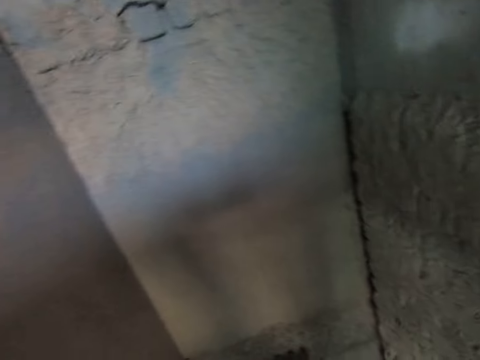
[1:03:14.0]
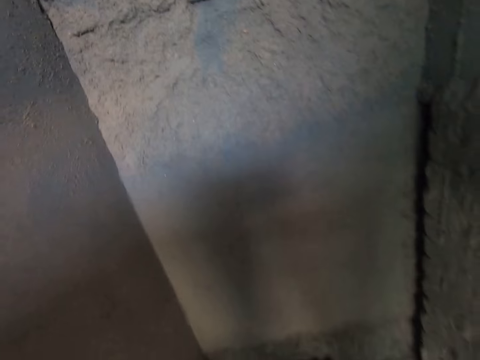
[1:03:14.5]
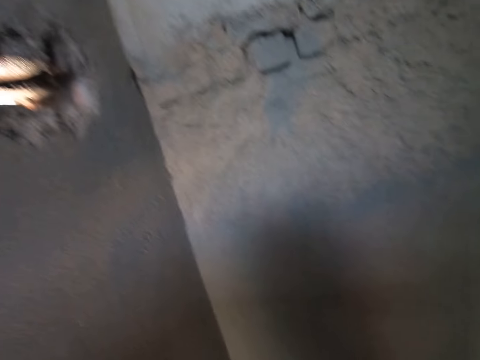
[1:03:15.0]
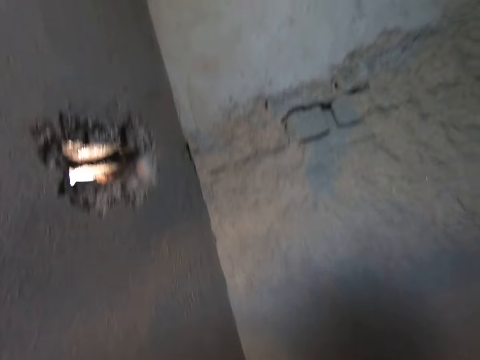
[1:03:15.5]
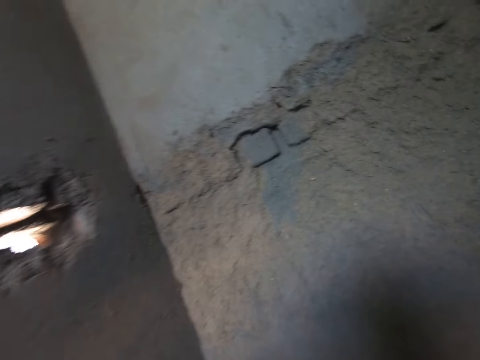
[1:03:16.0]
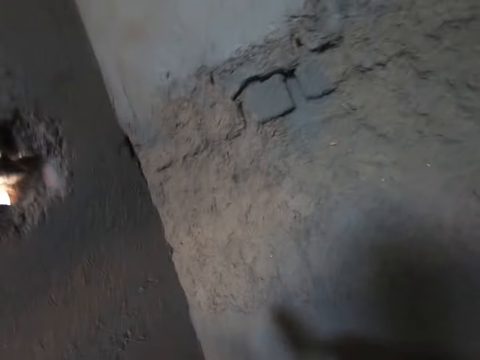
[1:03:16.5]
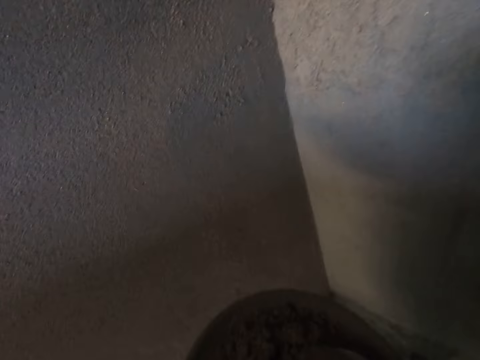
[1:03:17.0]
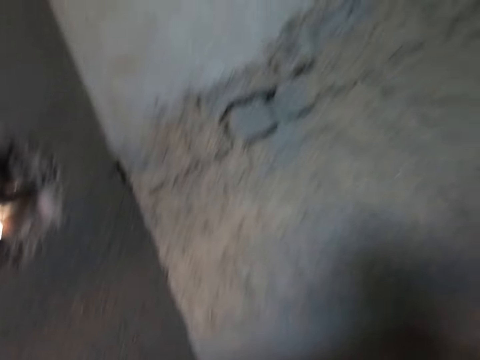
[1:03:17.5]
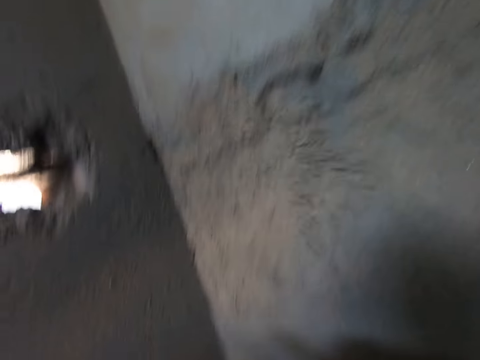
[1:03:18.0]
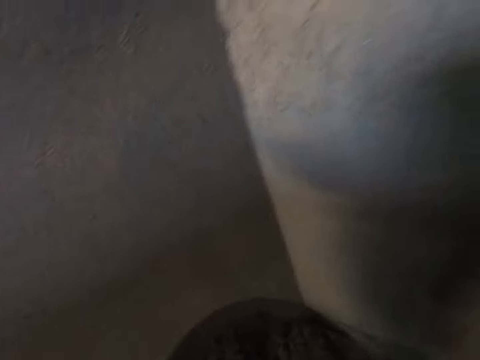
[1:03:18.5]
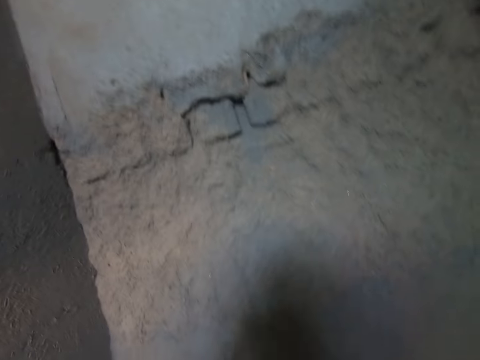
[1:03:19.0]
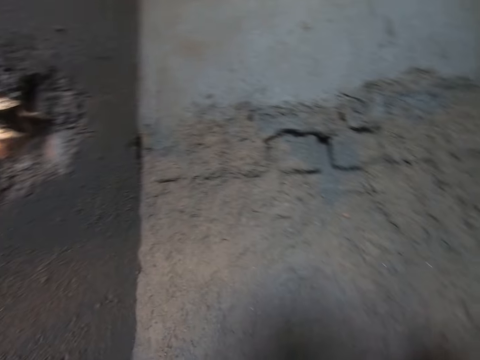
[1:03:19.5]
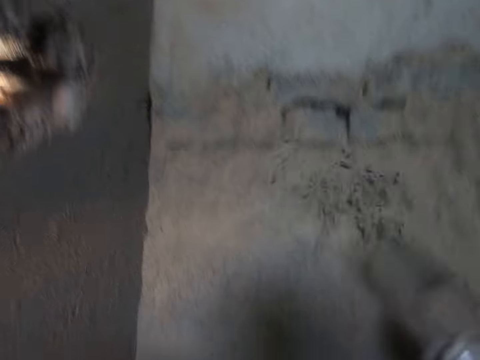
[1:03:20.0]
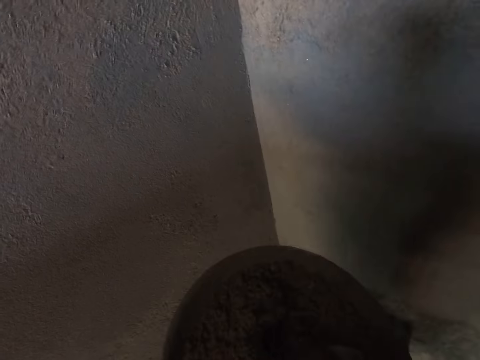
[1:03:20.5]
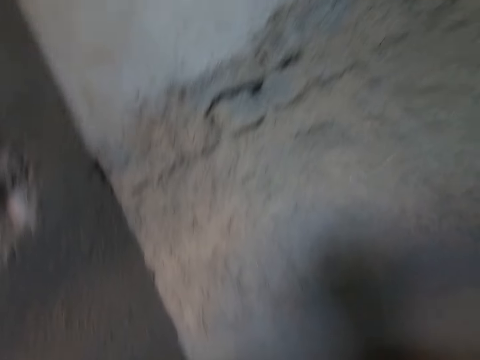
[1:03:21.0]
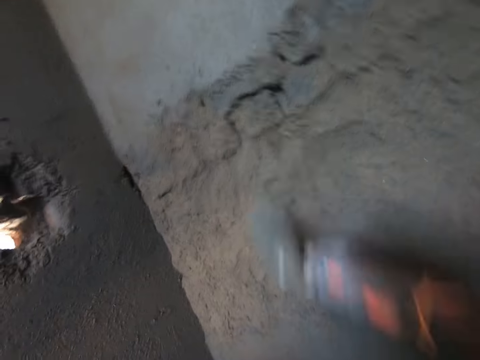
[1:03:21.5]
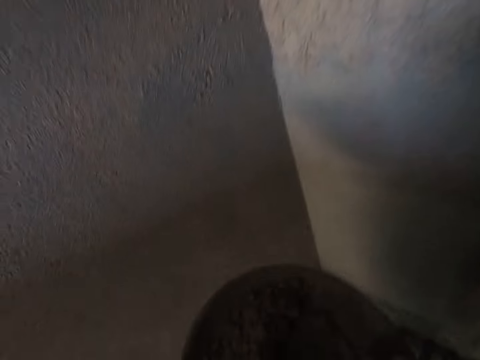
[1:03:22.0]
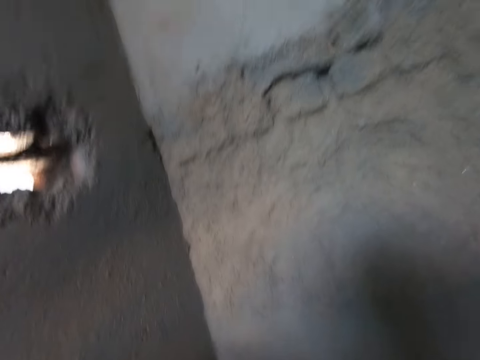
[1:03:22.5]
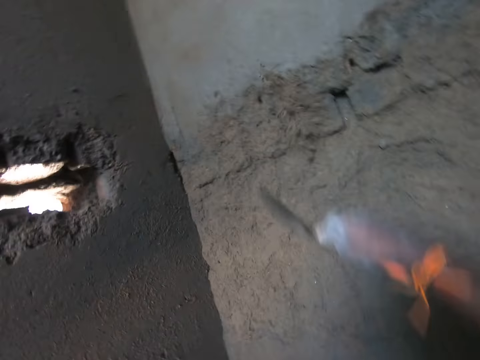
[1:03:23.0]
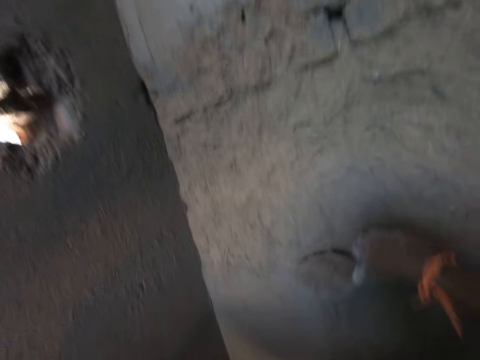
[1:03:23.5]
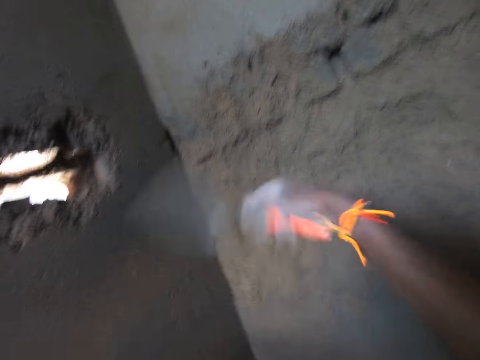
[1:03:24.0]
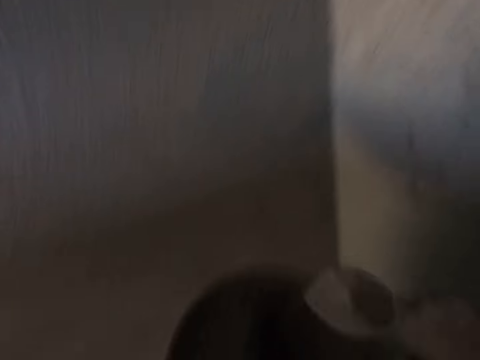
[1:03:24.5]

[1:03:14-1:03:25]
The camera wearer walks forward. He pours sand mixture from the trowel in his right hand on the wall. He takes the sand mixture from the head pan on a table with the trowel in his right hand. He pours the sand mixture from the trowel in his right hand on the wall. He takes the sand mixture from the head pan on the table with the trowel in his right hand. He pours the sand mixture from the trowel in his right hand on the wall. He takes the sand mixture from the head pan on the table with the trowel in his right hand. He pours the sand mixture from the trowel in his right hand on the wall. He takes the sand mixture from the head pan on the table with the trowel in his right hand. He pours the sand mixture from the trowel in his right hand on the wall.

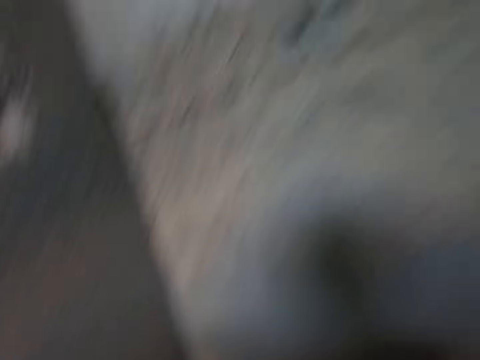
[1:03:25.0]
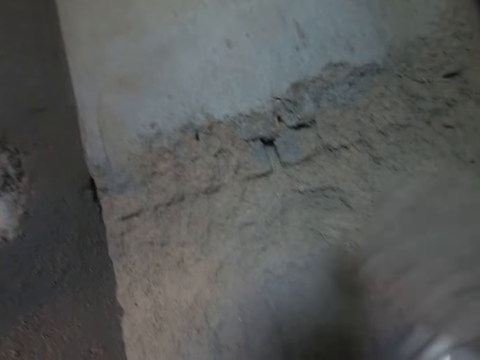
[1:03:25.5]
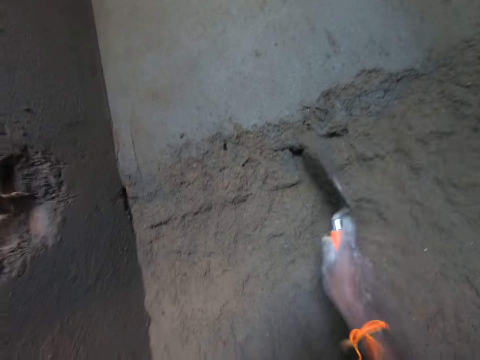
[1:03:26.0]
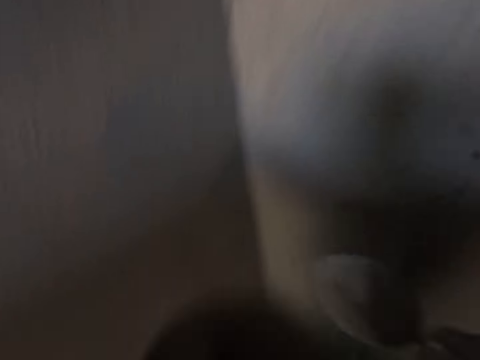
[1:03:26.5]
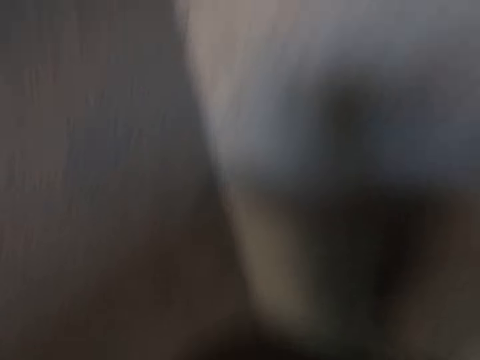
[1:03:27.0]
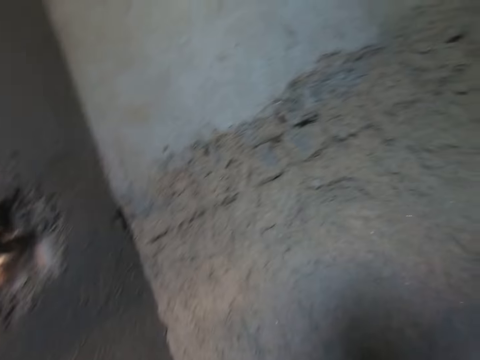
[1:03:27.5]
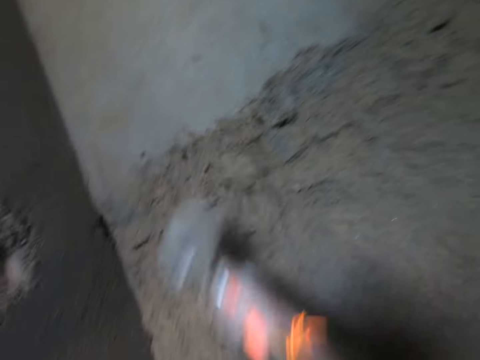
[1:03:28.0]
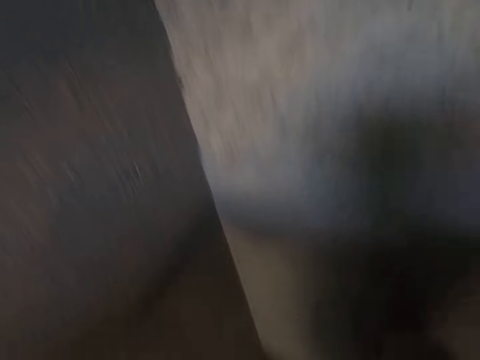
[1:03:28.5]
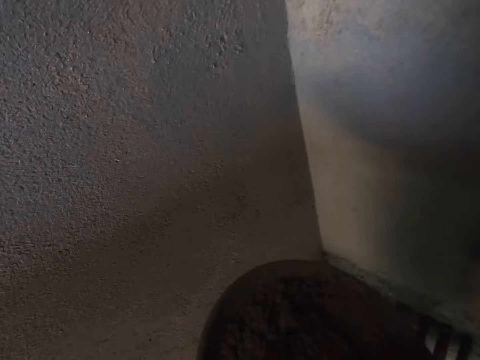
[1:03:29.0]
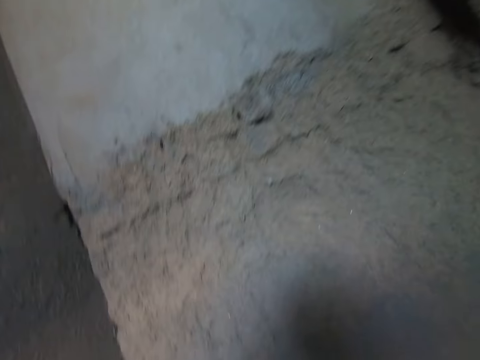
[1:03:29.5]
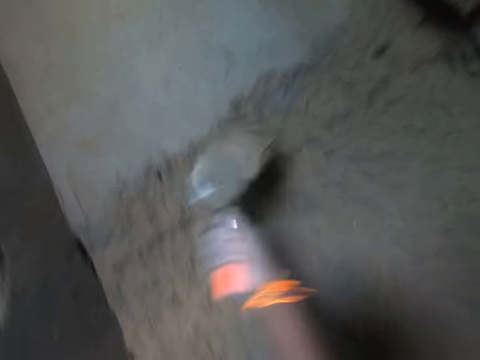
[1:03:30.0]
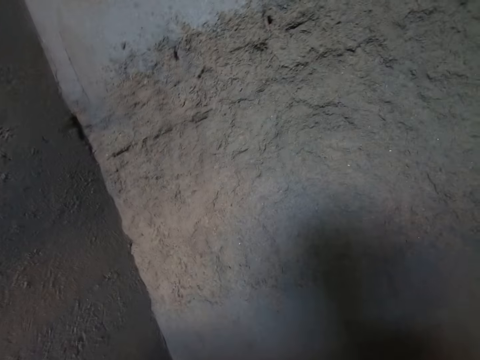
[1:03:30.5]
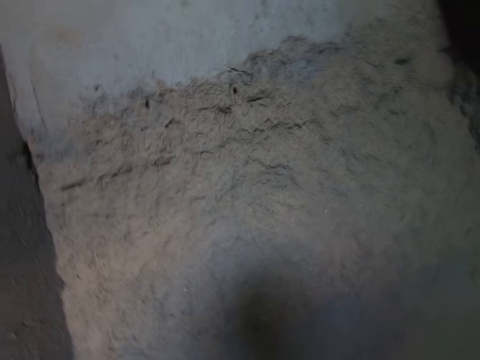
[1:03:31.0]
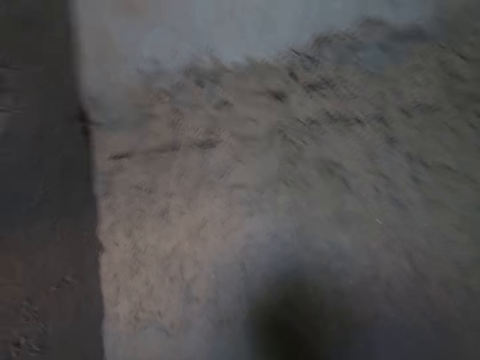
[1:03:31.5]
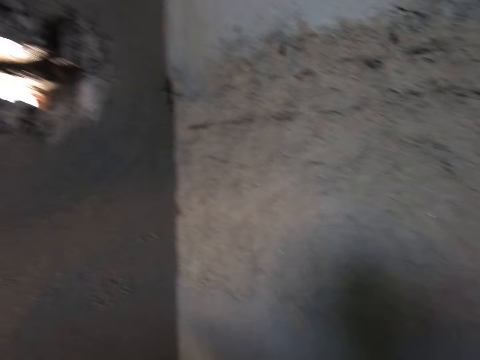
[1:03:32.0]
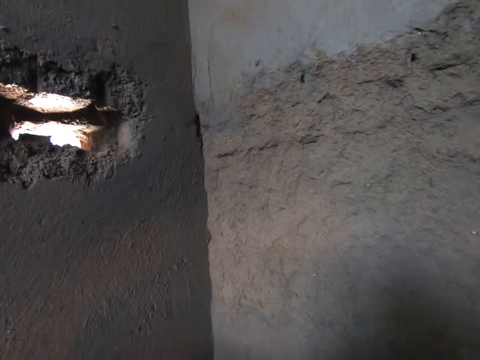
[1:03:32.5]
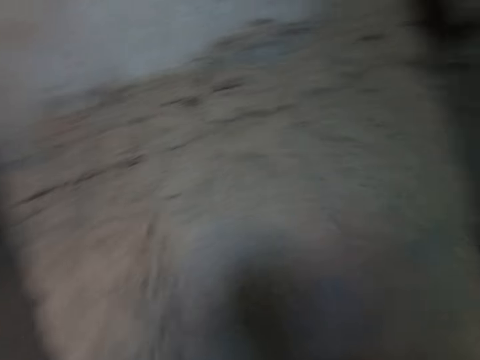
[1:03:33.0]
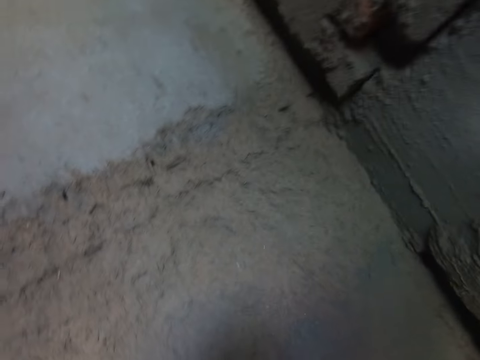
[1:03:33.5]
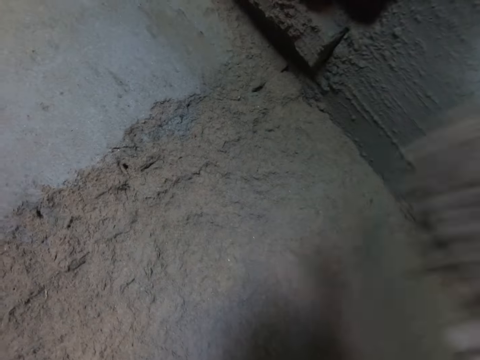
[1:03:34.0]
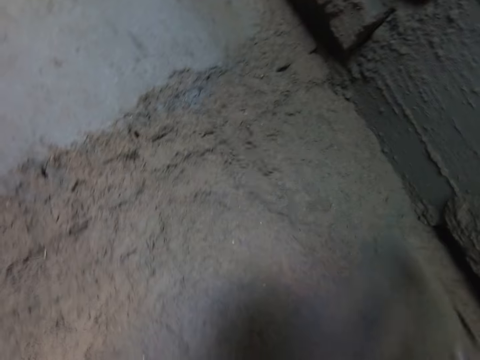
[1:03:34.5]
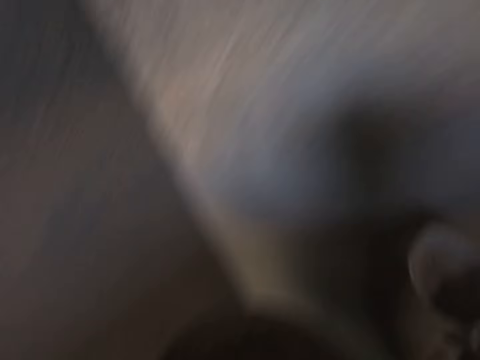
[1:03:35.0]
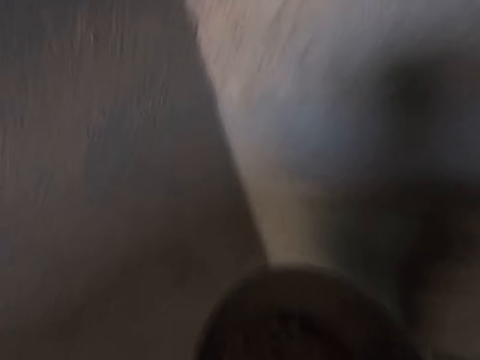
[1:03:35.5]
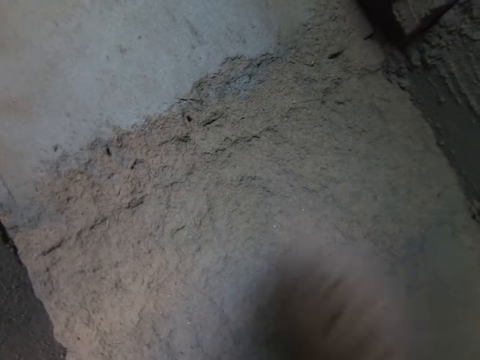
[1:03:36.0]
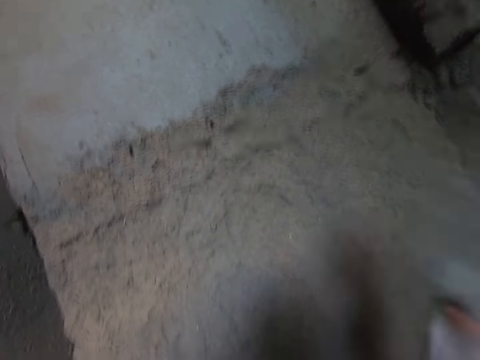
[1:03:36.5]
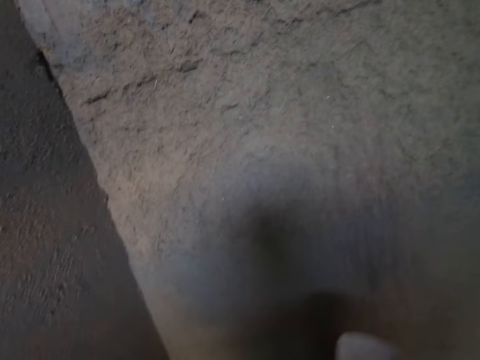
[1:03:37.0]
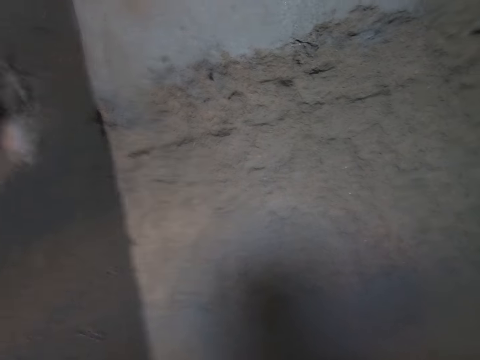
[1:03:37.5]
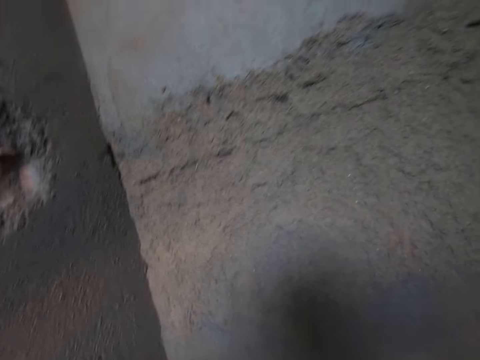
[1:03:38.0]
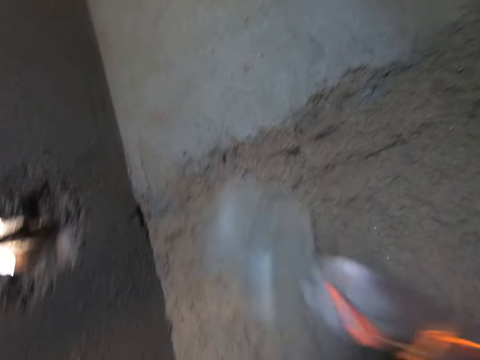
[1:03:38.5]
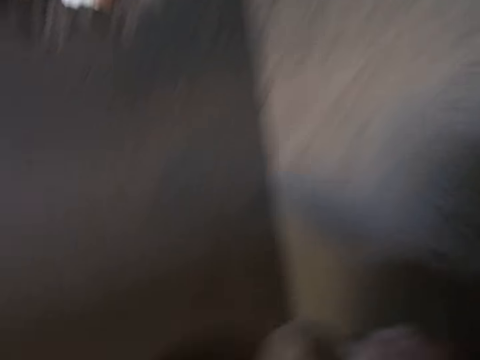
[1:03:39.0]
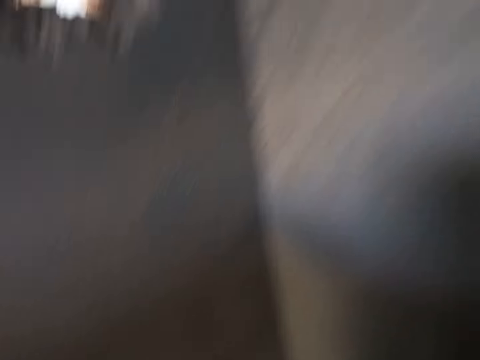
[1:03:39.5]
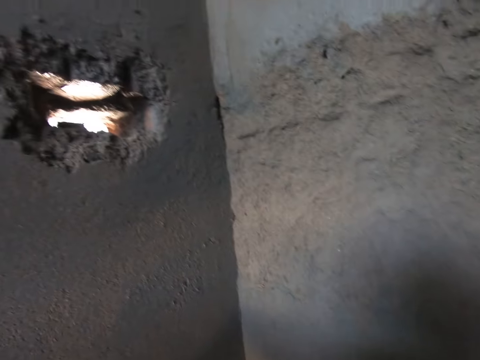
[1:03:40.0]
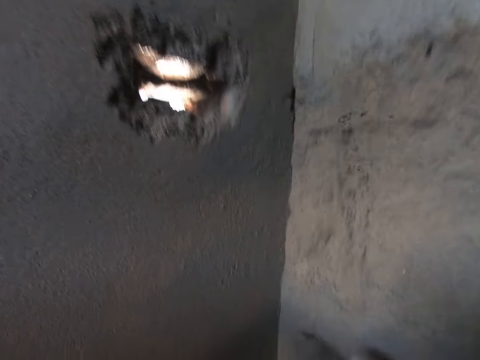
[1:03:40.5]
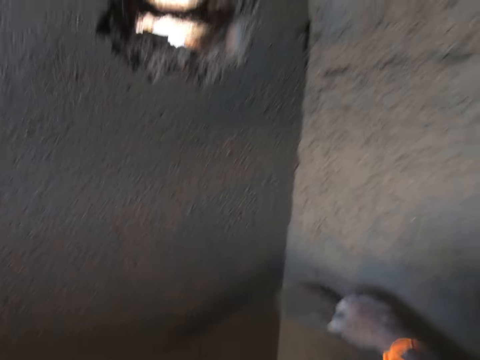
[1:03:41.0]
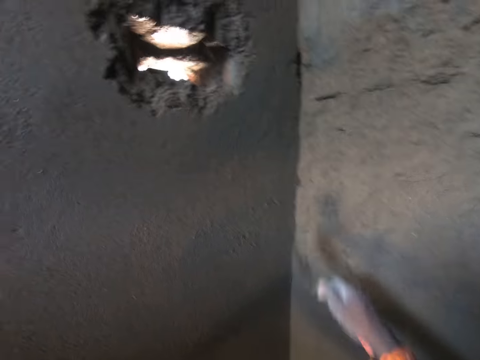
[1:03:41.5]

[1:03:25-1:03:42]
The camera wearer takes sand mixture from the head pan on a table with the trowel in his right hand. He pours the sand mixture from the trowel in his right hand on the wall. He takes the sand mixture from the head pan on the table with the trowel in his right hand. He pours the sand mixture from the trowel in his right hand on the wall. He takes the sand mixture from the head pan on the table with the trowel in his right hand. He pours the sand mixture from the trowel in his right hand on the wall. He takes the sand mixture from the head pan on the table with the trowel in his right hand. He pours the sand mixture from the trowel in his right hand on the wall. He takes the sand mixture from the head pan on the table with the trowel in his right hand. He pours the sand mixture from the trowel in his right hand on the wall. He takes the sand mixture from the head pan on the table with the trowel in his right hand. He pours the sand mixture from the trowel in his right hand on the wall. He takes the sand mixture from the head pan on the table with the trowel in his right hand. He pours the sand mixture from the trowel in his right hand on the wall. He takes the sand mixture from the head pan on the table with the trowel in his right hand. He pours the sand mixture from the trowel in his right hand on the wall. He takes the sand mixture from the head pan on the table with the trowel in his right hand. He pours the sand mixture from the trowel in his right hand on the wall.
